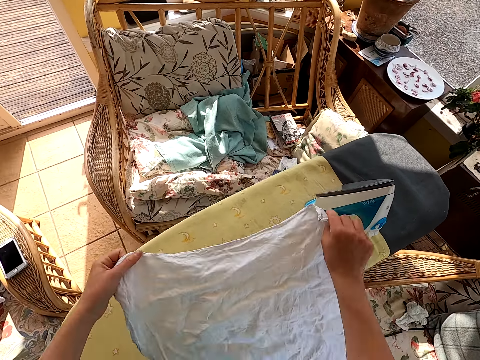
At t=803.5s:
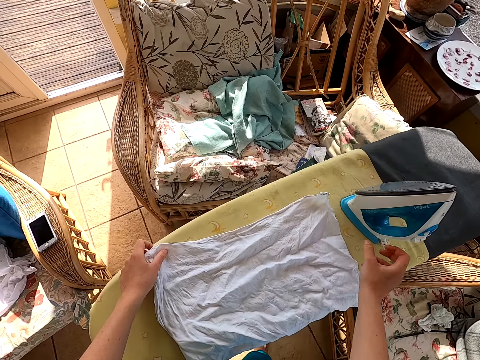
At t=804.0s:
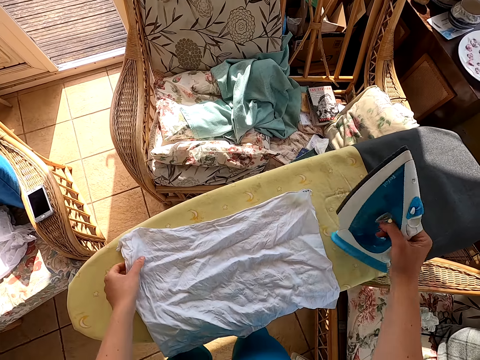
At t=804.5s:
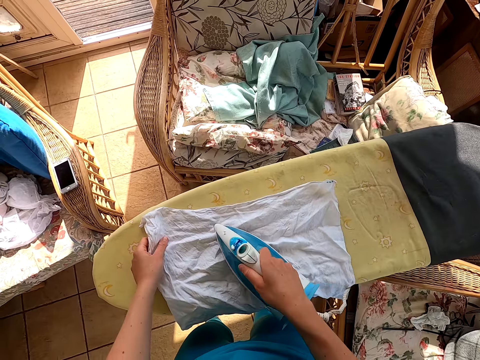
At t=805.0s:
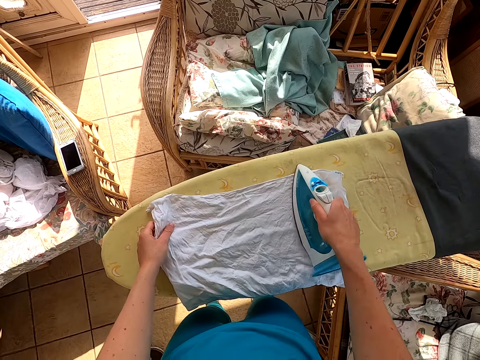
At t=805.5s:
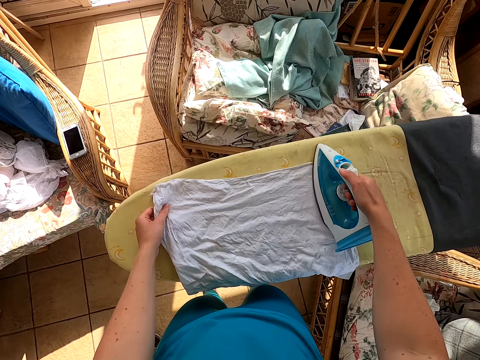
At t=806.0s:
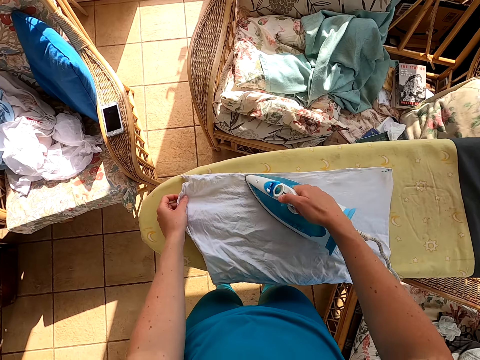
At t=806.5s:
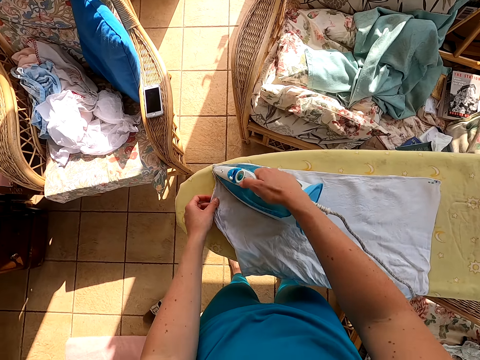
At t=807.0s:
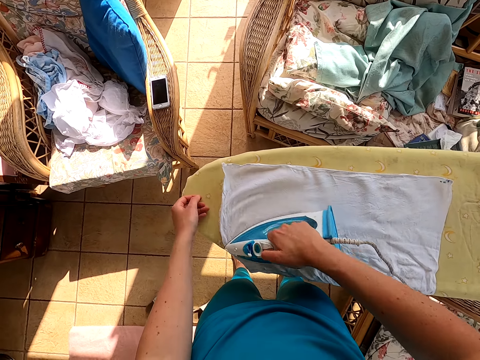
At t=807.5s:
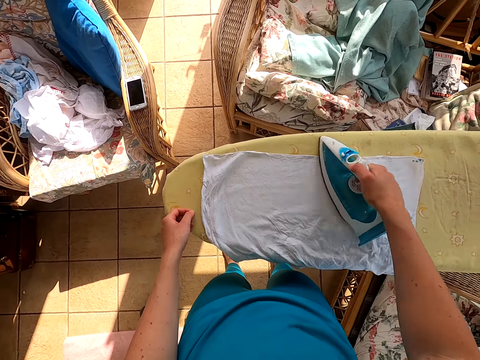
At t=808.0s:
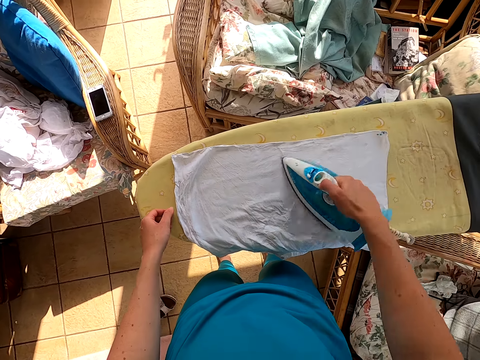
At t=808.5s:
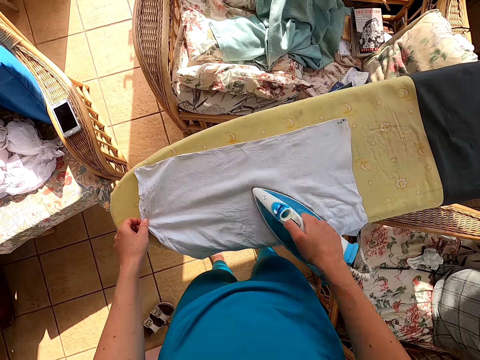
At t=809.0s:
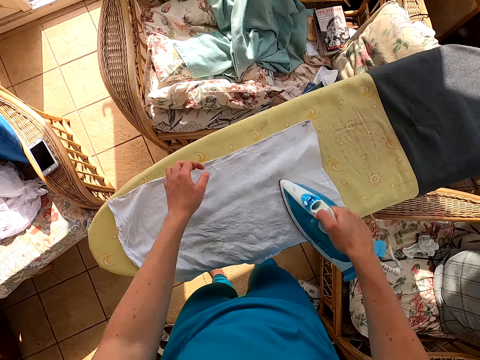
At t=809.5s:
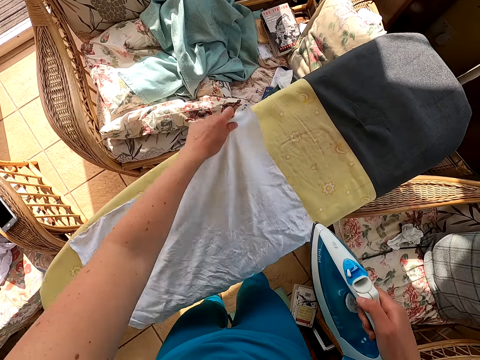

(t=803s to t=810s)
The camera wearer puts the cloth on the table. They iron the cloth.

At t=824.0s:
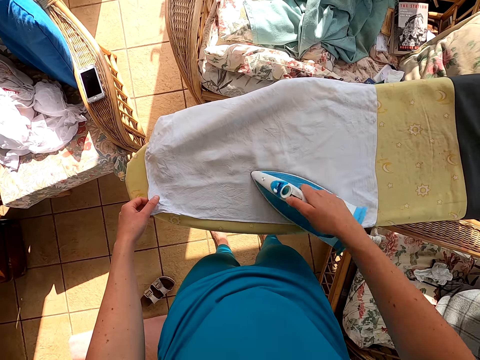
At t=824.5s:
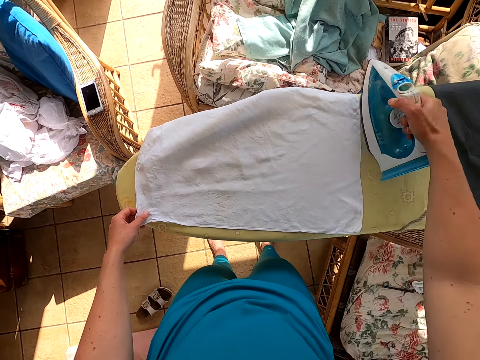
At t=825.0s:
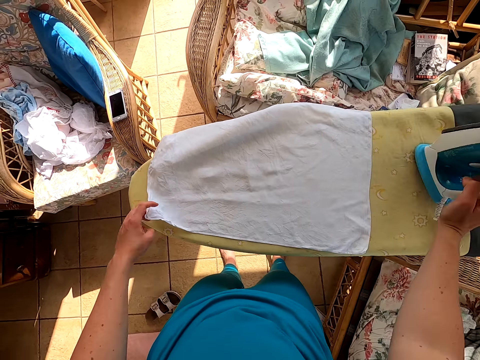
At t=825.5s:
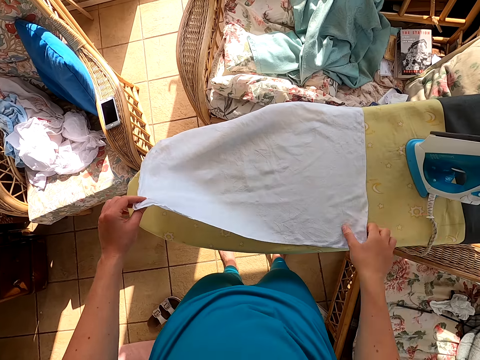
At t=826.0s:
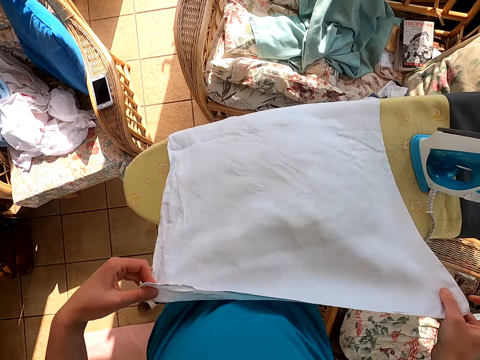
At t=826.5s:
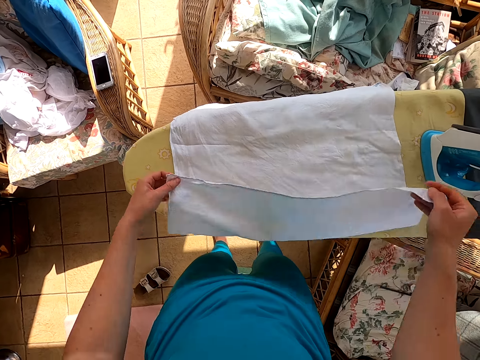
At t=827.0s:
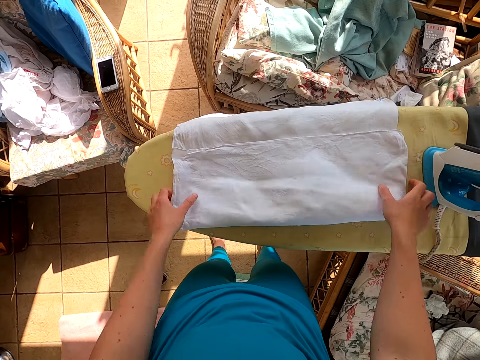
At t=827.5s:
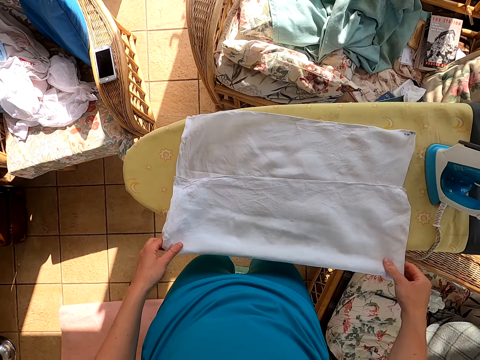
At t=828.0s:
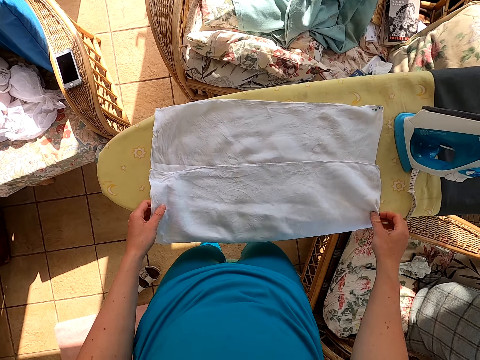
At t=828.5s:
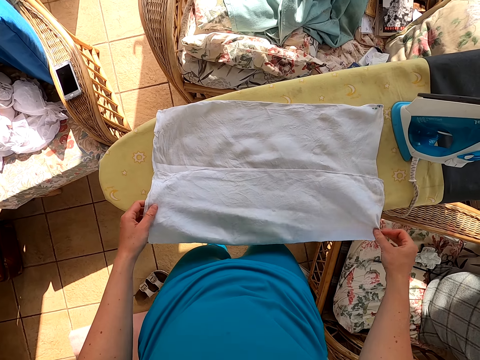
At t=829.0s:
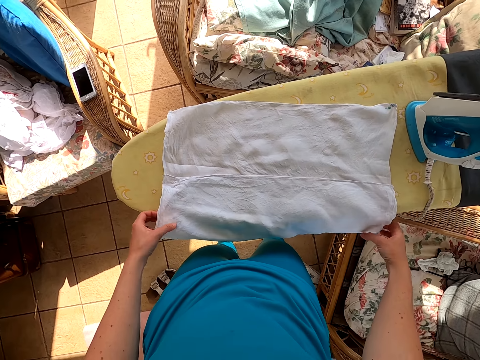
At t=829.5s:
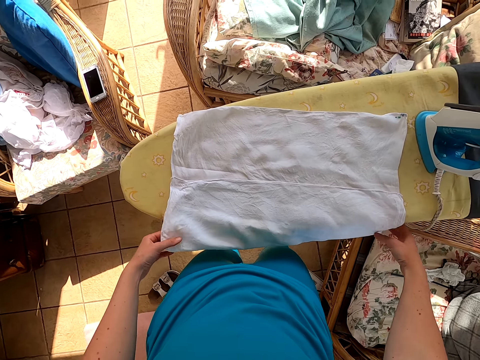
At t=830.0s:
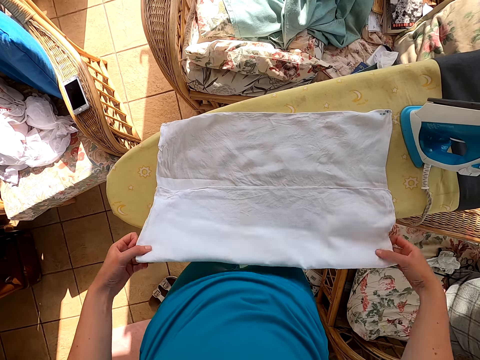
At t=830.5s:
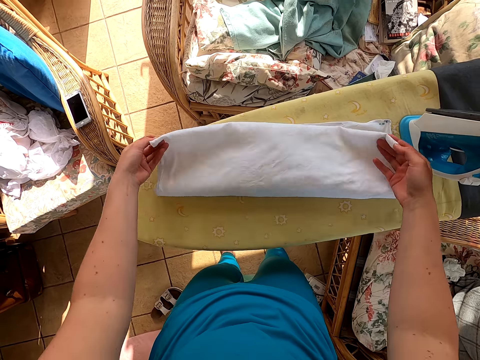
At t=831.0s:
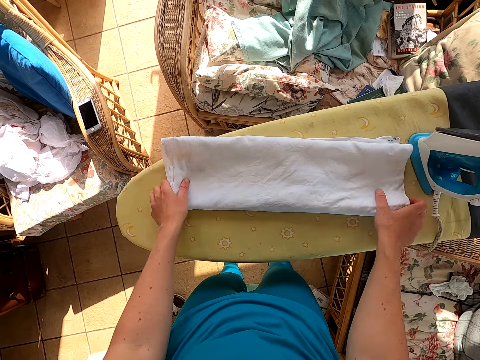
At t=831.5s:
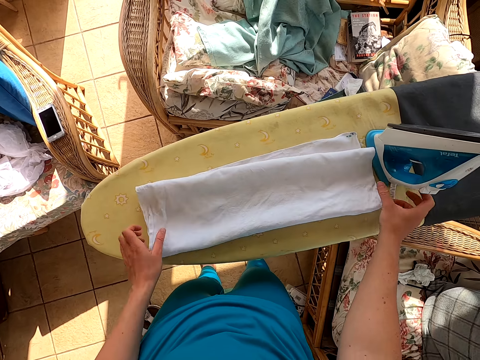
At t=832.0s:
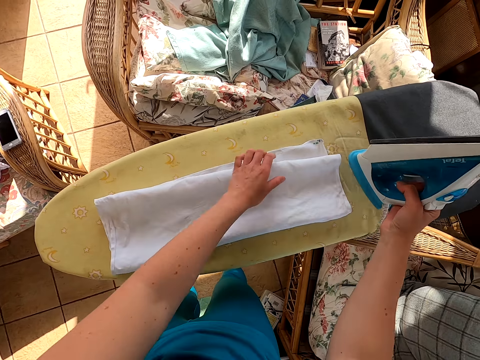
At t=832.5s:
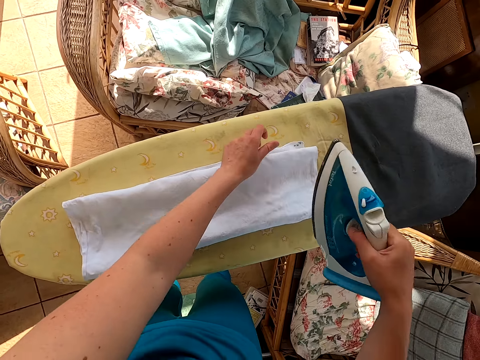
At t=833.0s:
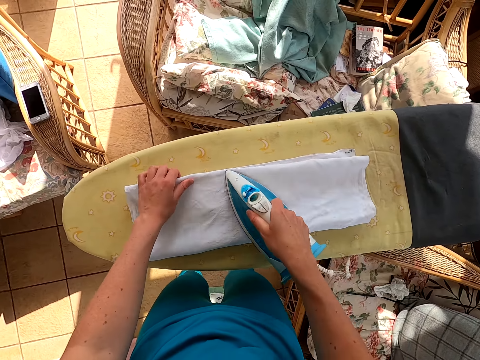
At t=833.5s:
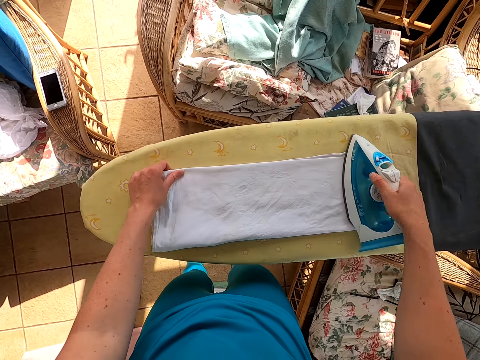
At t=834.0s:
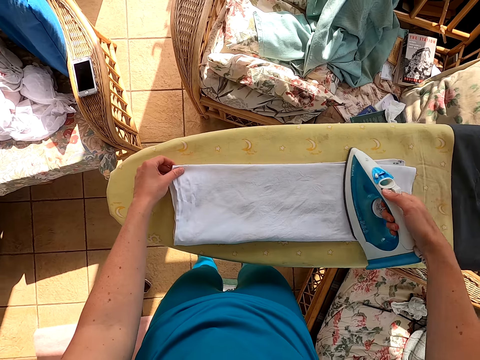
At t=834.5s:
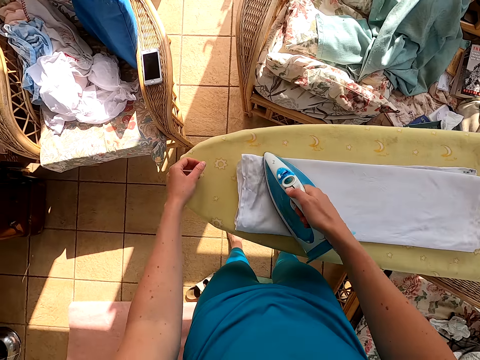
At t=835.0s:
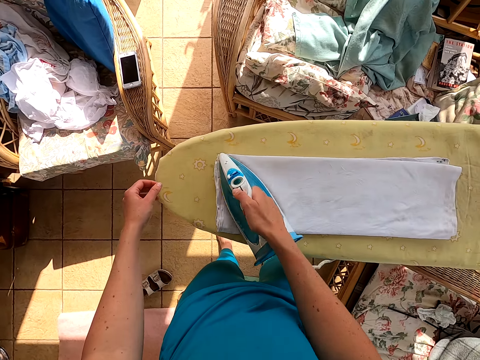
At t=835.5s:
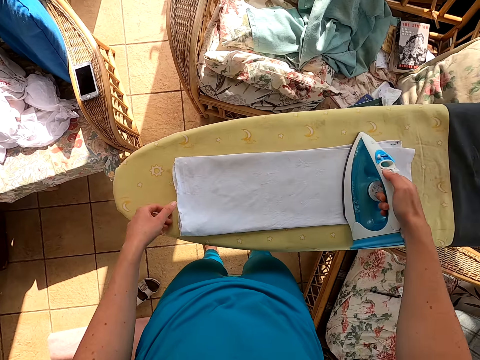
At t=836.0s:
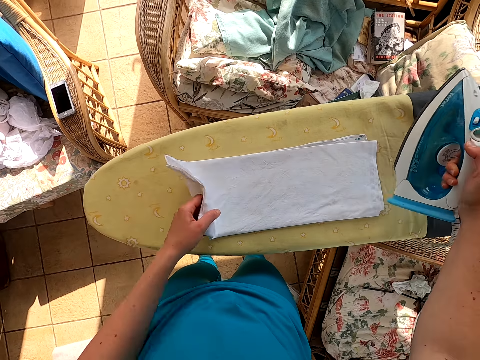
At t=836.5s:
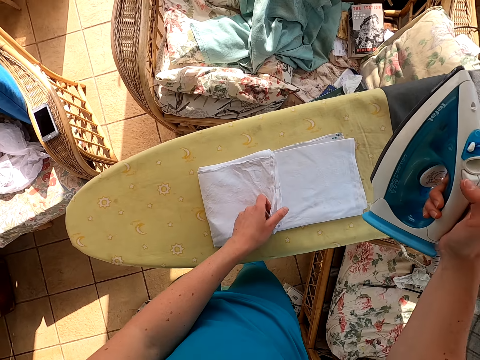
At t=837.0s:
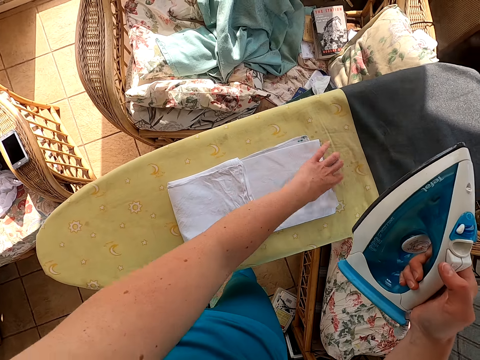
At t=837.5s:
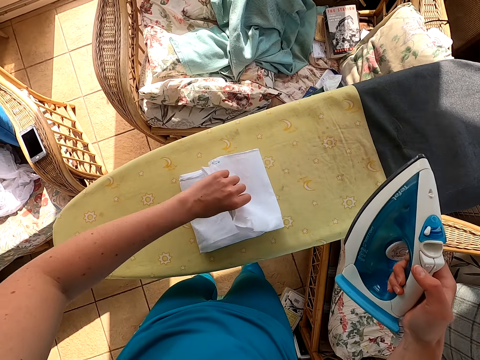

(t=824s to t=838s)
The camera wearer puts the iron box on the table. They put the cloth on the table. They fold the cloth. They fold the cloth. They pick up the iron box. They iron the cloth. They fold the cloth.

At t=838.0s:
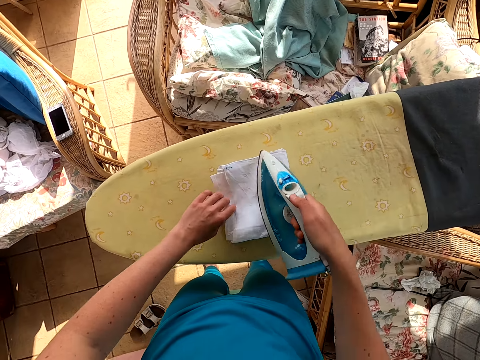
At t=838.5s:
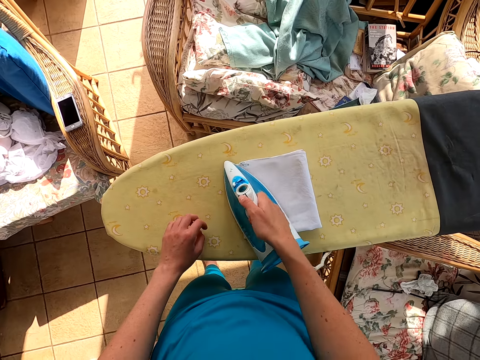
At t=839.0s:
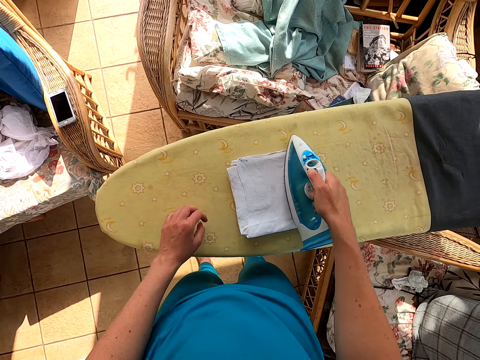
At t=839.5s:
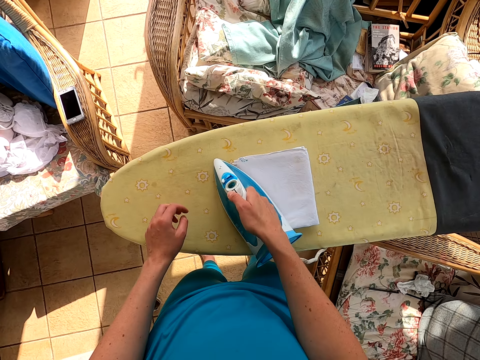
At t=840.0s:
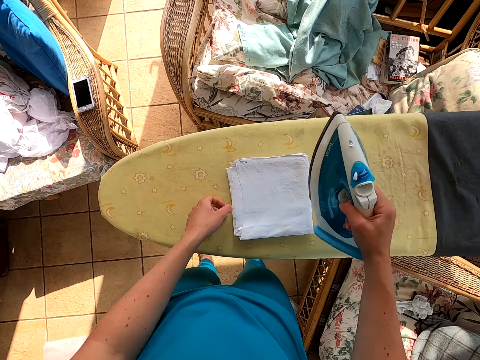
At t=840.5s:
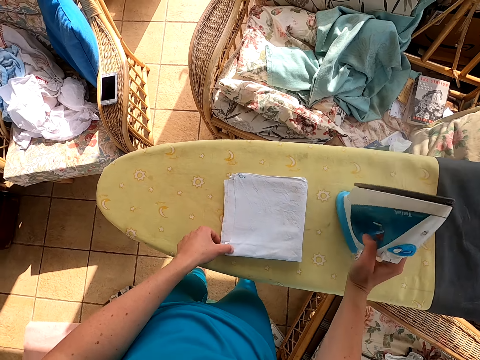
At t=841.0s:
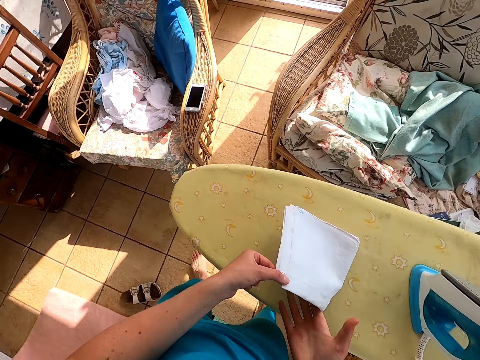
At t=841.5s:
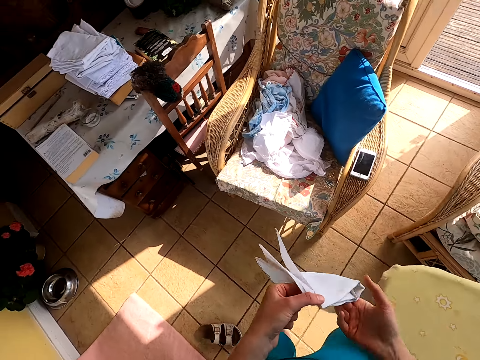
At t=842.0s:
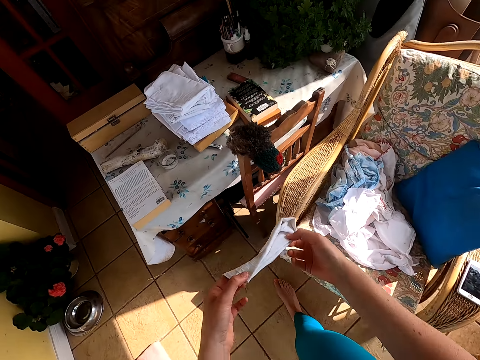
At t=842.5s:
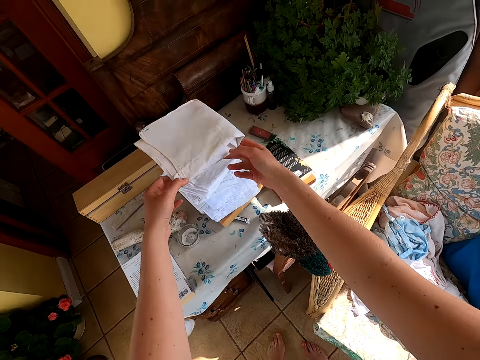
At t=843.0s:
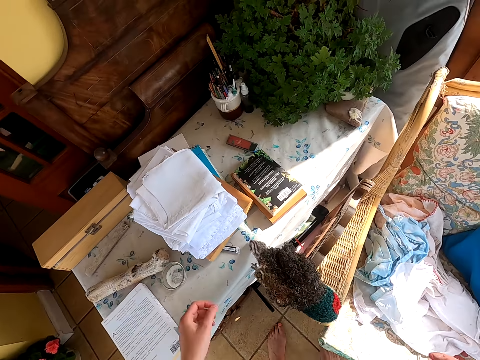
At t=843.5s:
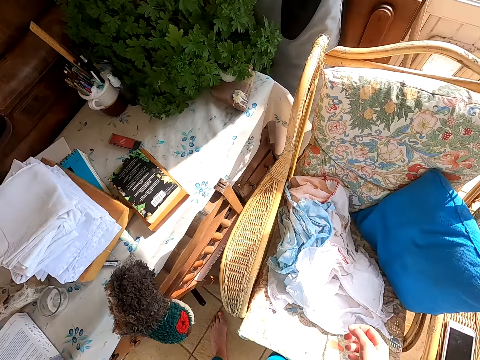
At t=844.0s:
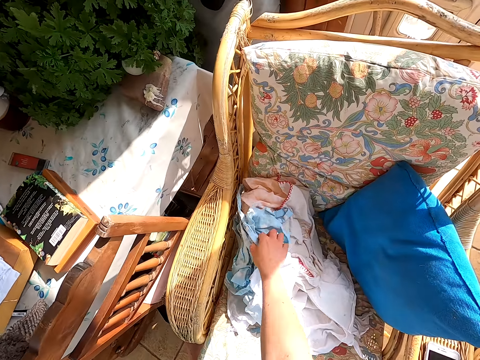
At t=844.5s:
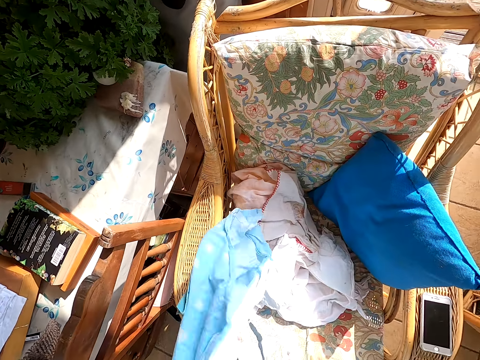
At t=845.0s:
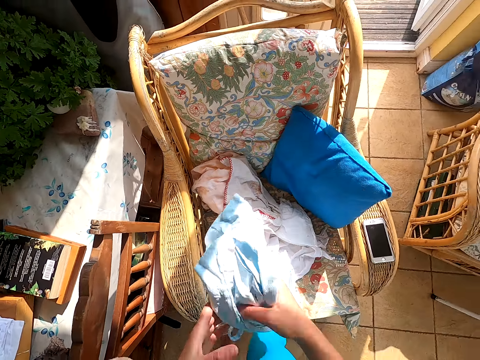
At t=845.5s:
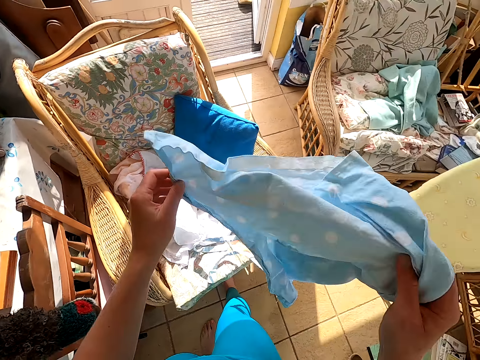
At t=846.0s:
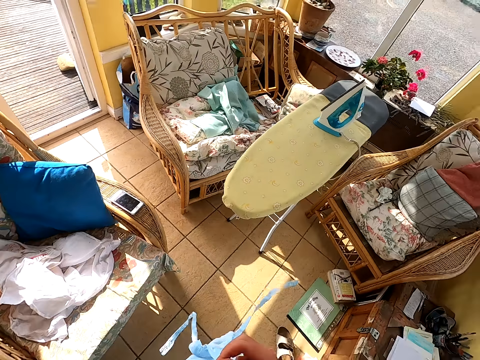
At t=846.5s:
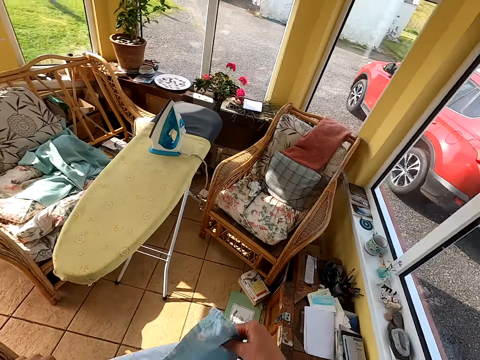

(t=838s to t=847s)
The camera wearer irons the cloth. They put the iron box on the table. They pick up the cloth. They put the cloth on the table. They pick up the cloth.
